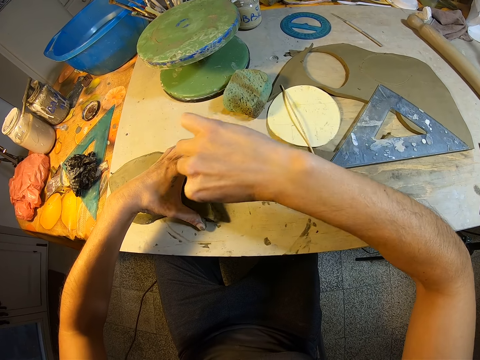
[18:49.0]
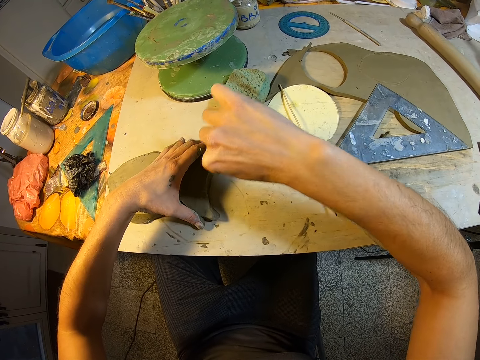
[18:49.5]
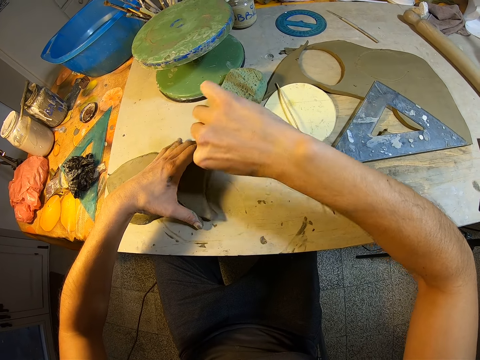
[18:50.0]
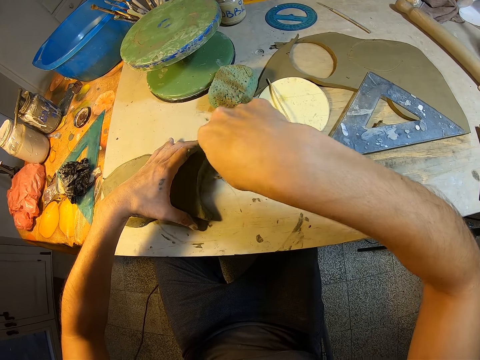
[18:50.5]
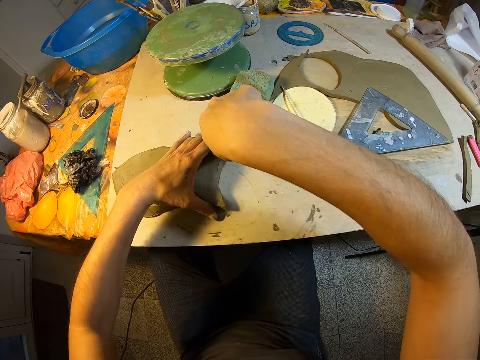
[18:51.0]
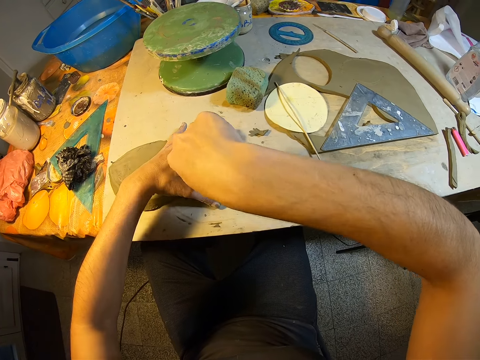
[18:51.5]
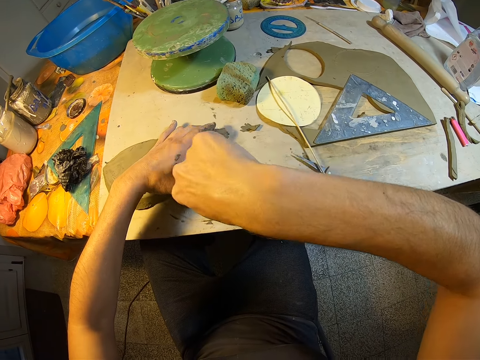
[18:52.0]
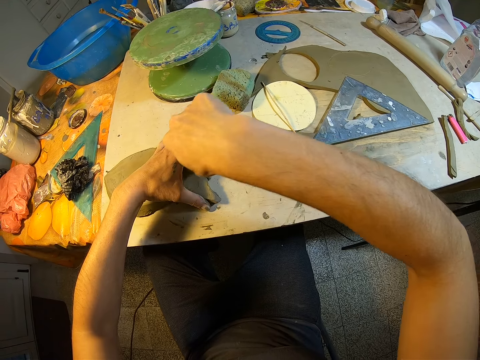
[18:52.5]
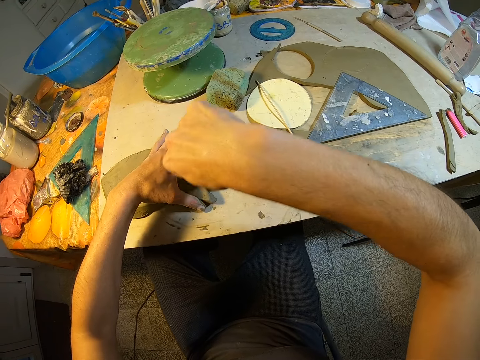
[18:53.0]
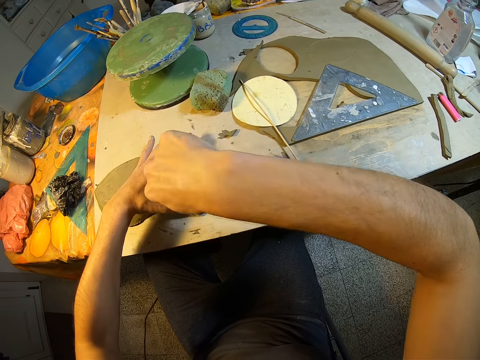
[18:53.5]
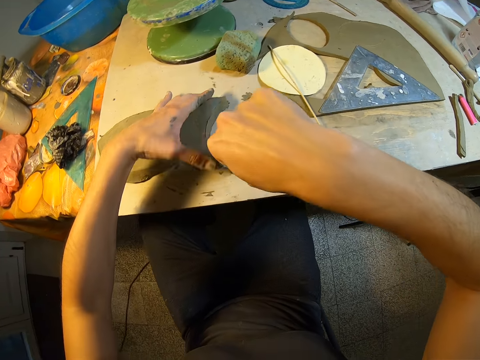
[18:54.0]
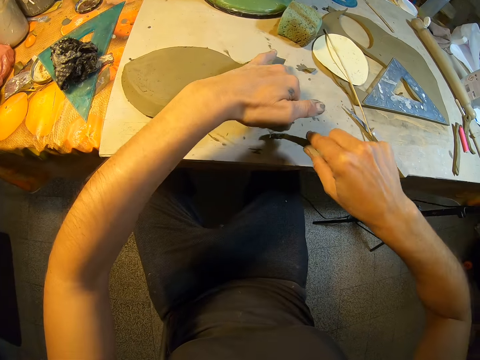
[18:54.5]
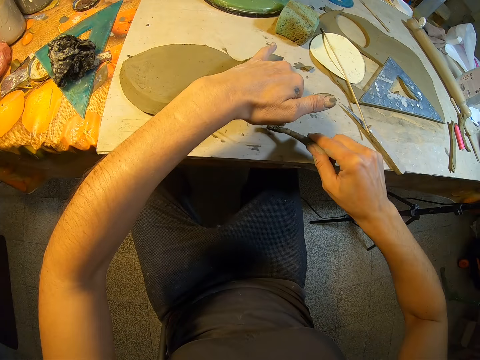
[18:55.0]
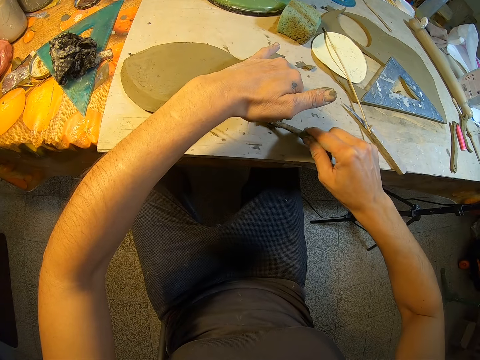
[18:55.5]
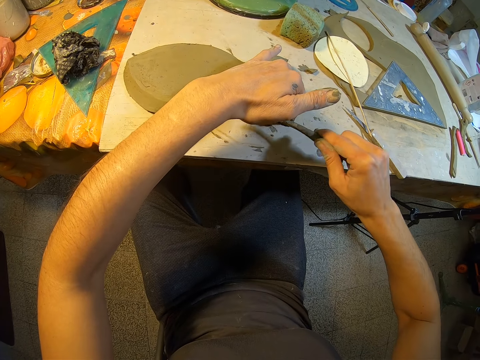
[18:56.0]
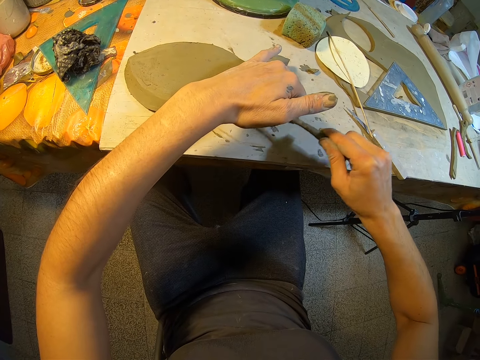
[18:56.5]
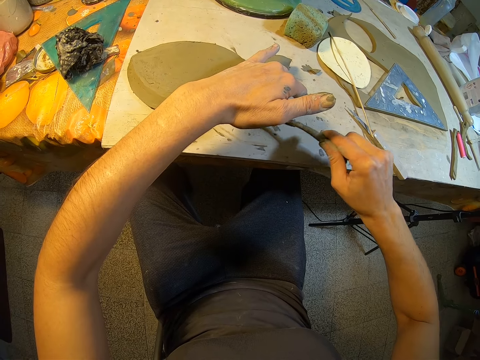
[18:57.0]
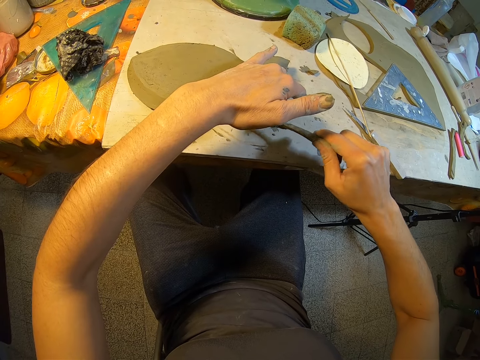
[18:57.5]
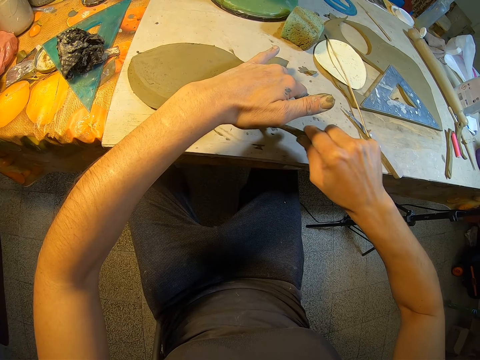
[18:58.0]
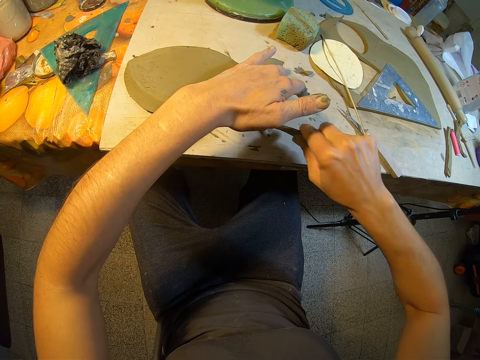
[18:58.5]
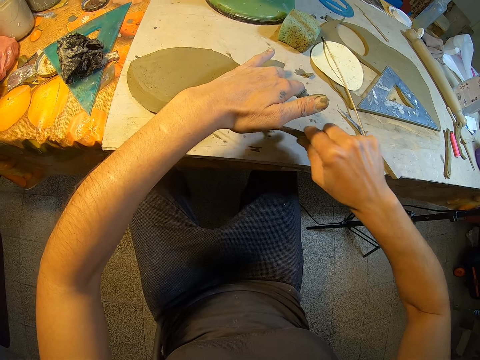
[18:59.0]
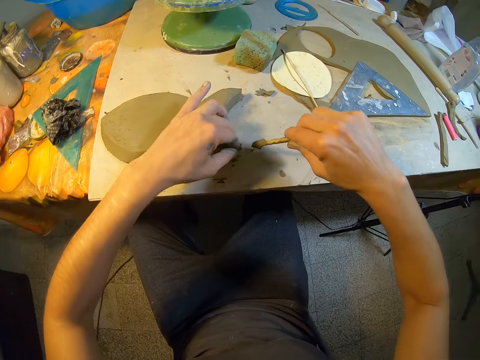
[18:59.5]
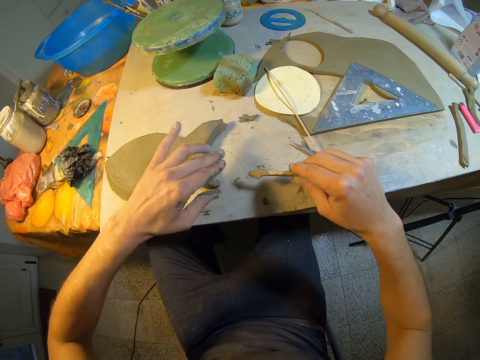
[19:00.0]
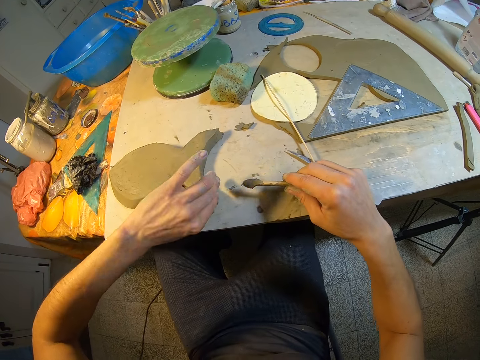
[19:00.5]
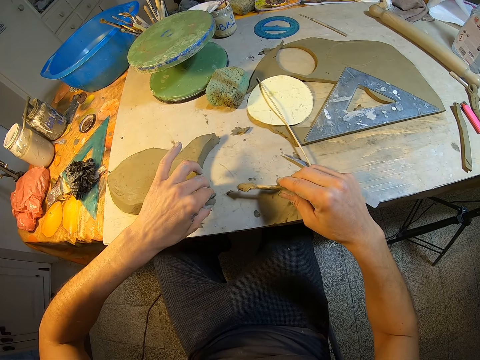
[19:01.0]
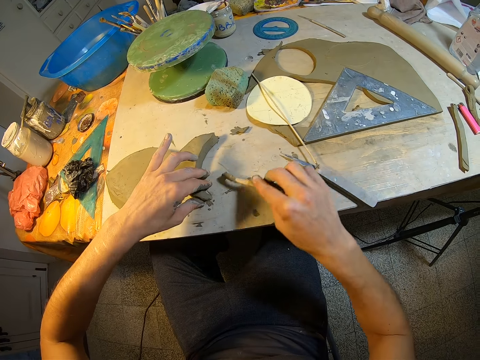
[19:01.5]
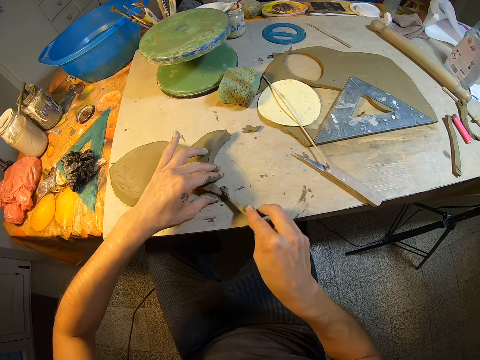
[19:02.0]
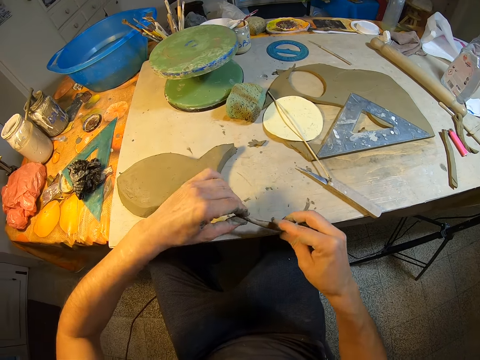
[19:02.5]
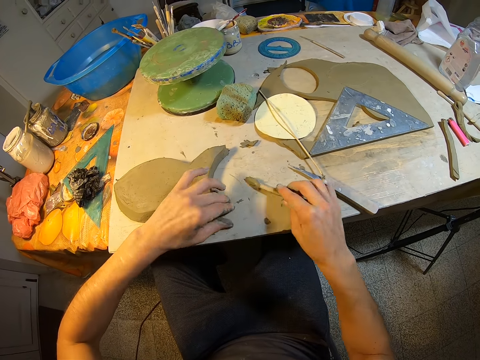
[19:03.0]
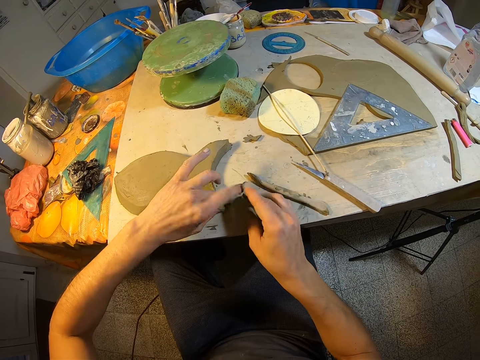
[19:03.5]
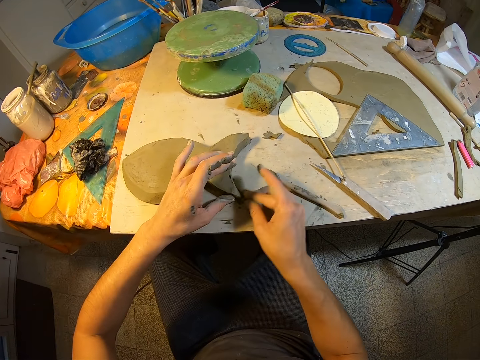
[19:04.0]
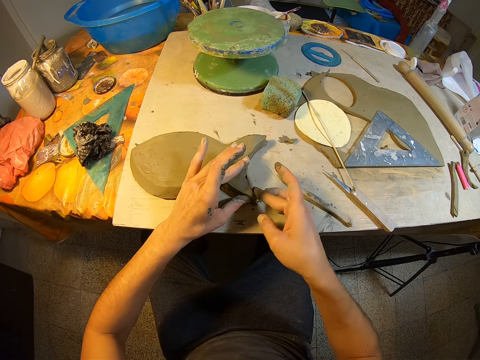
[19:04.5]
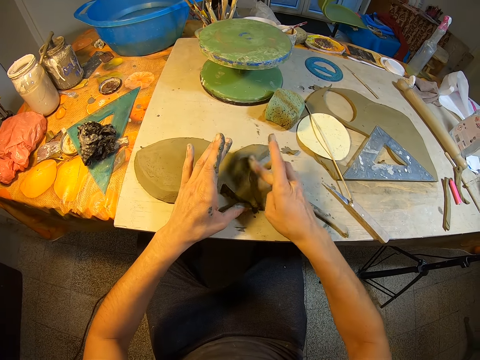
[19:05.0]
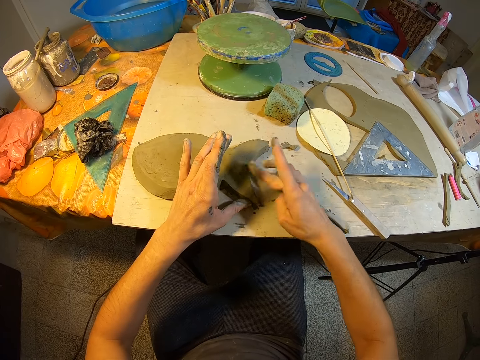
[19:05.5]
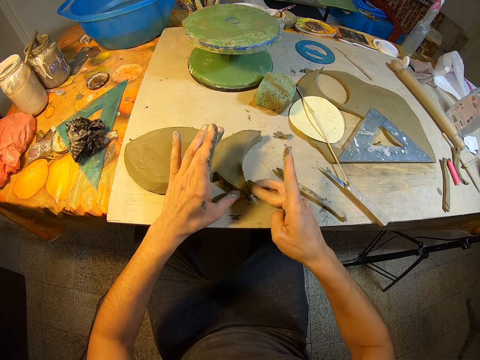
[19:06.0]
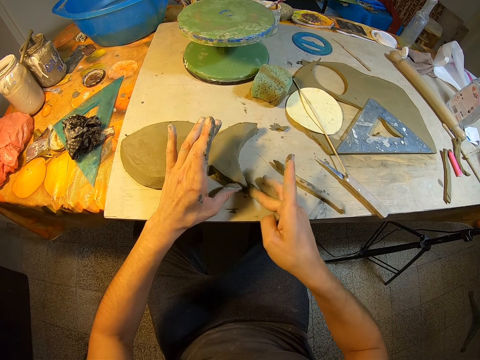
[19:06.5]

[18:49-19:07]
The camera wearer molds the fish mold clay with his left hand. They smoothen the fish mold clay on the table. They remove the clay on the stick with his left hand. They drop the stick on the table with her right hand. They mold the fish mold clay with his hands. They design the fish shaped molded clay with her hands.

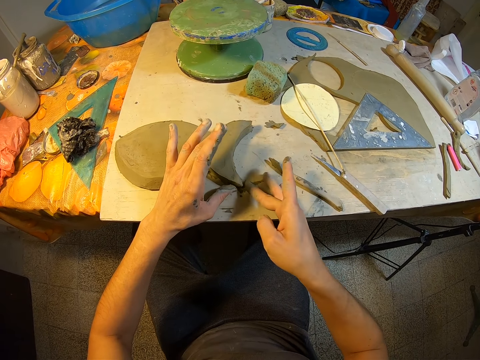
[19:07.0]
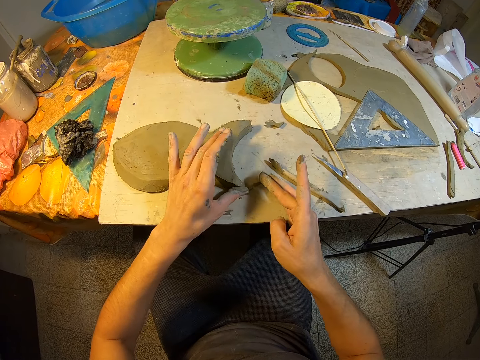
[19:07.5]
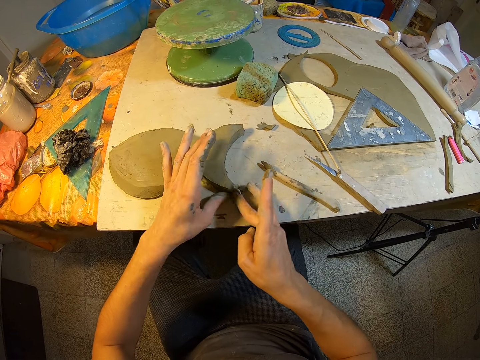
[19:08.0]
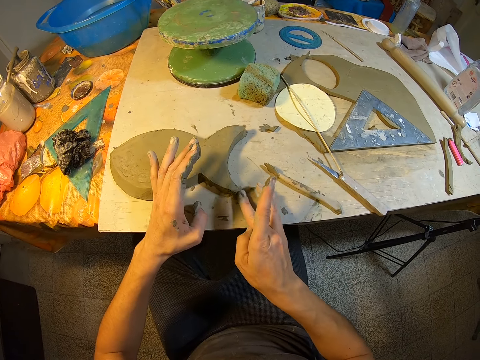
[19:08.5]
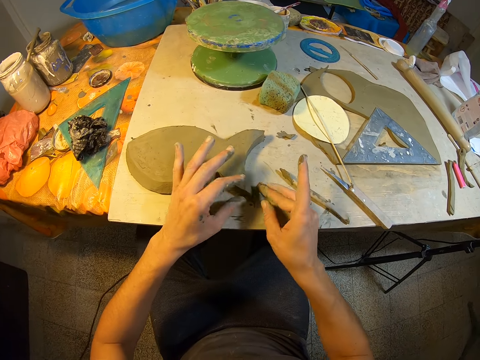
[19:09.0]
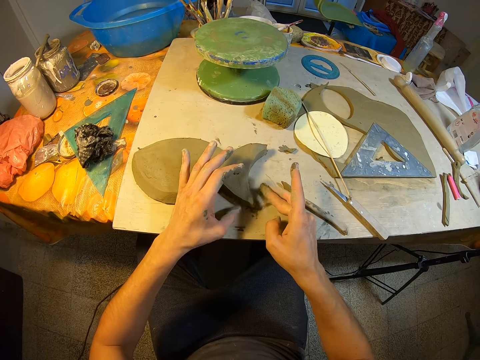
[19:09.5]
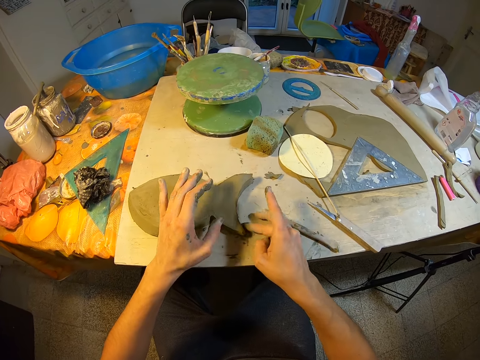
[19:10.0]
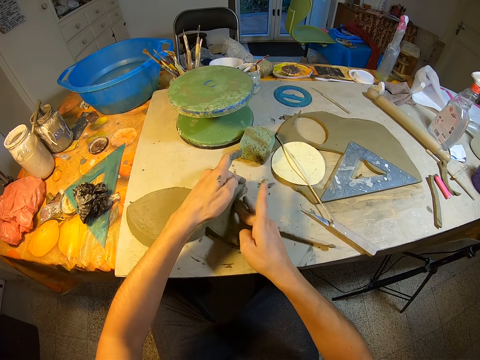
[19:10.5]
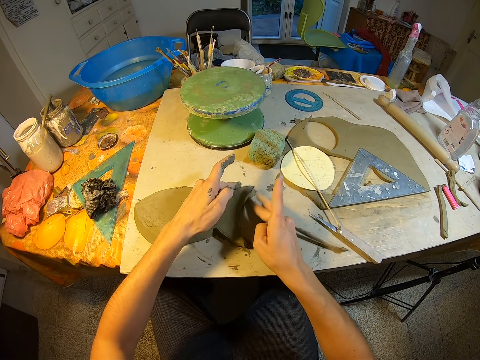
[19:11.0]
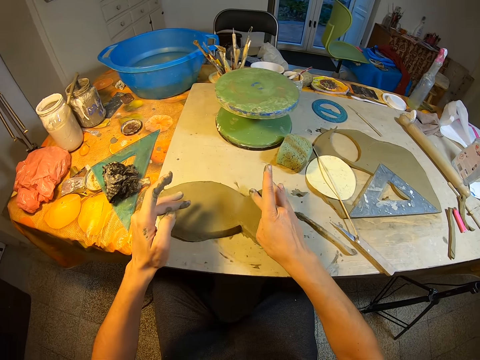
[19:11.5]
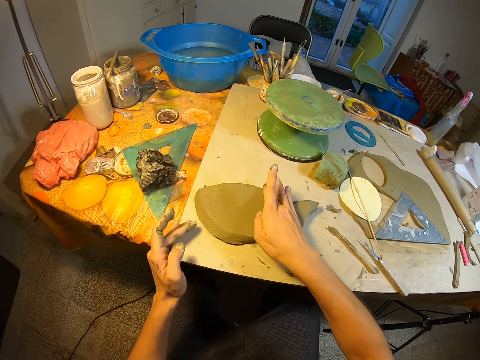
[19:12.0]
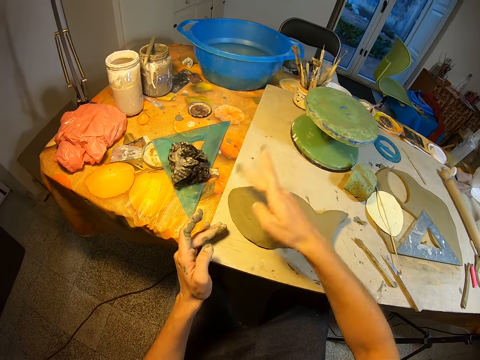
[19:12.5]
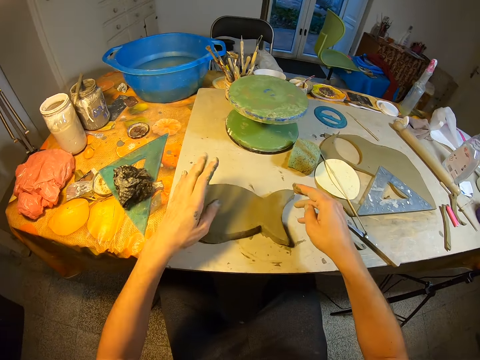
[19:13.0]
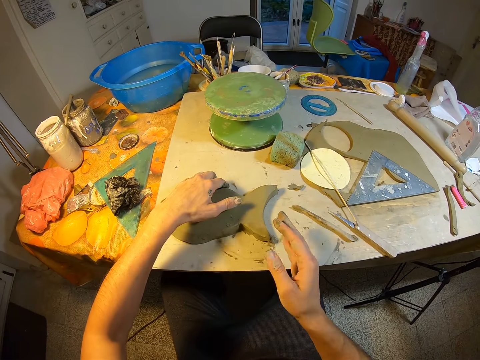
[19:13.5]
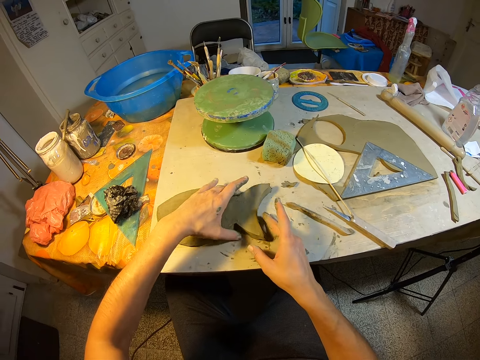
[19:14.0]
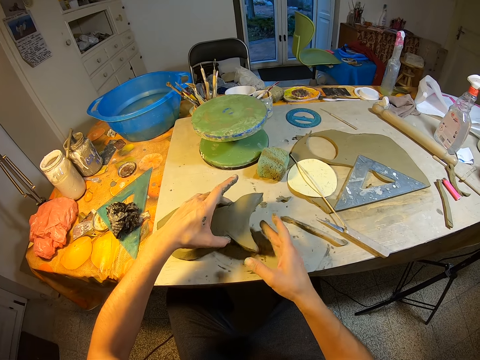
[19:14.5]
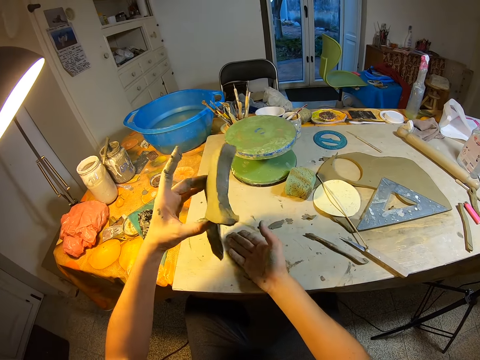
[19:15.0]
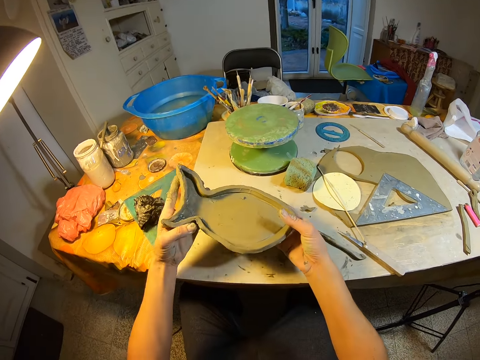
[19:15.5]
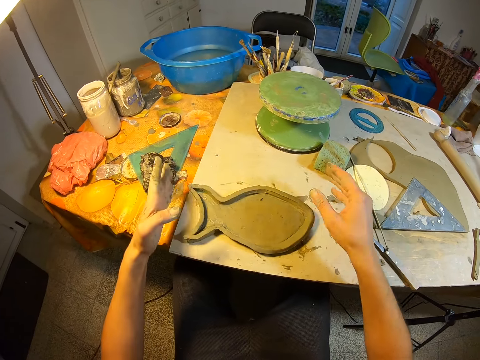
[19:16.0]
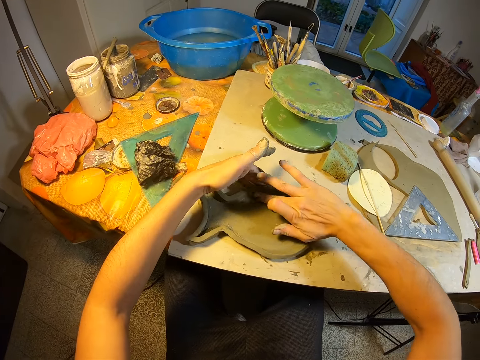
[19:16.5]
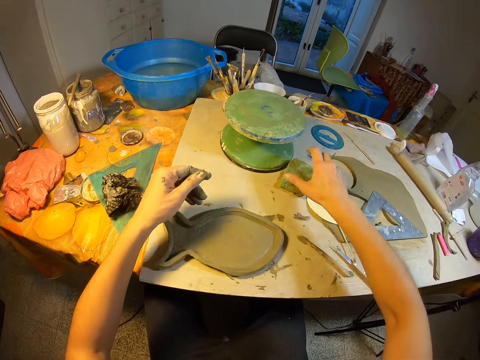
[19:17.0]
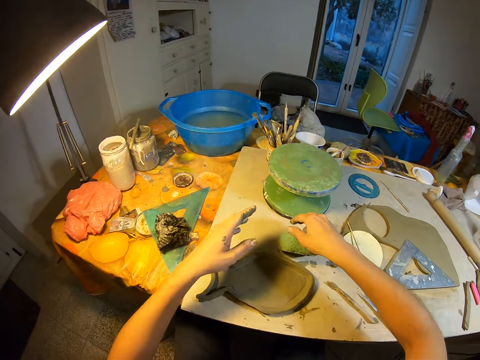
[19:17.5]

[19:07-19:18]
The camera wearer turns the fish shaped molded clay over on the table with her left hand. They lay the molded clay on the table with her hands. They design the fish shaped molded clay with her hands. They mold the fish mold clay with his hands. They pick up a foam or sponge on the table with her right hand.
